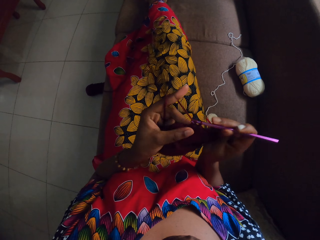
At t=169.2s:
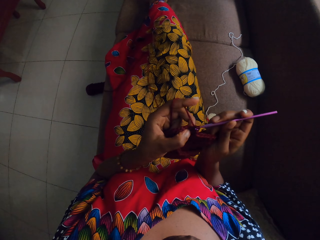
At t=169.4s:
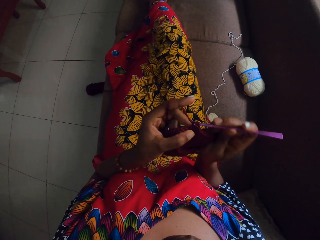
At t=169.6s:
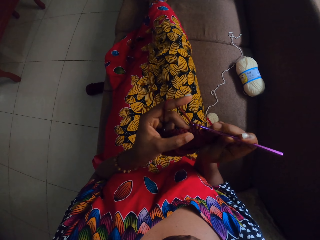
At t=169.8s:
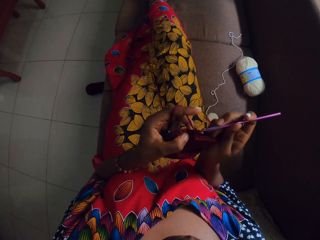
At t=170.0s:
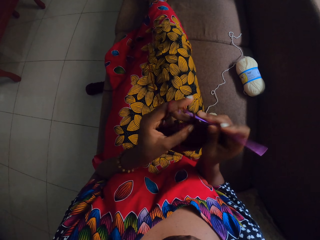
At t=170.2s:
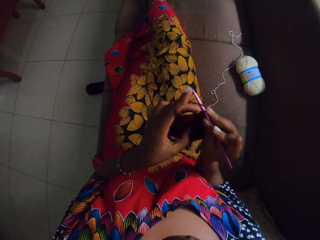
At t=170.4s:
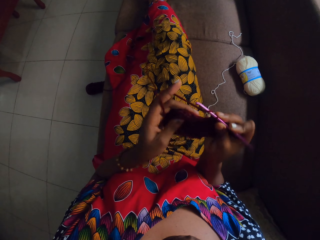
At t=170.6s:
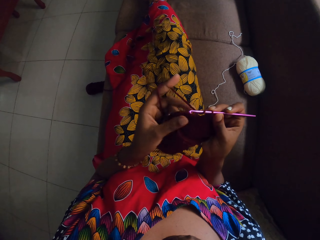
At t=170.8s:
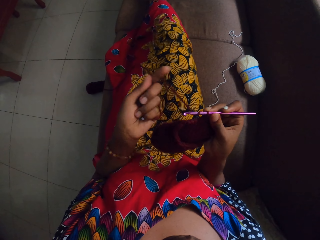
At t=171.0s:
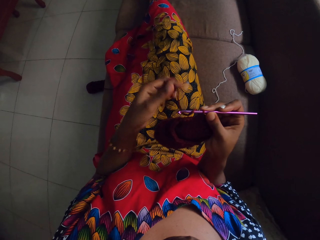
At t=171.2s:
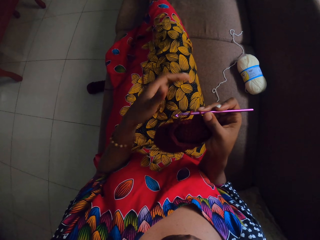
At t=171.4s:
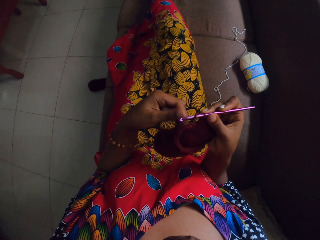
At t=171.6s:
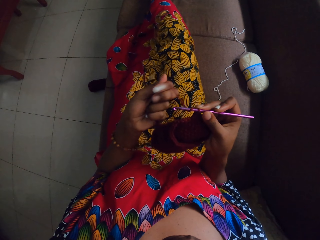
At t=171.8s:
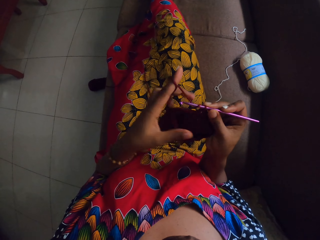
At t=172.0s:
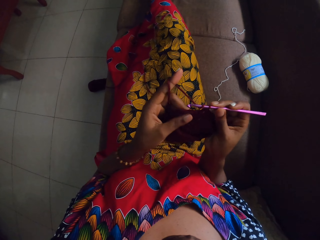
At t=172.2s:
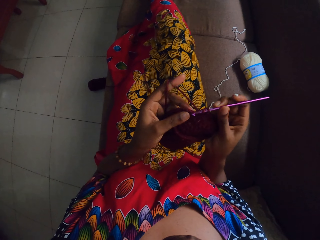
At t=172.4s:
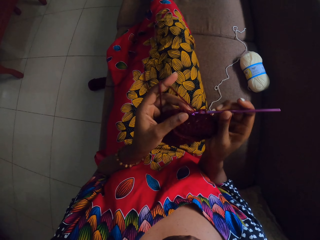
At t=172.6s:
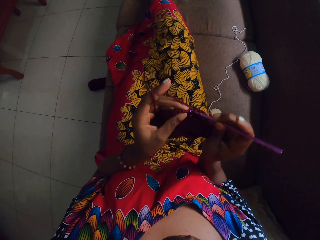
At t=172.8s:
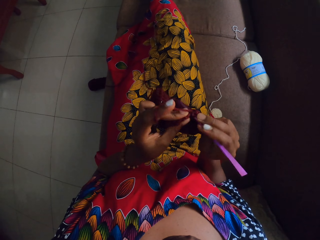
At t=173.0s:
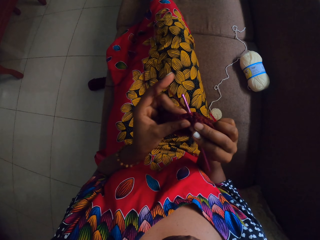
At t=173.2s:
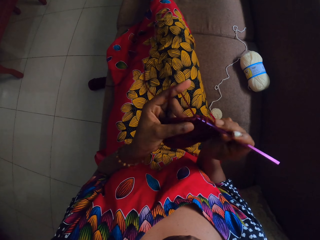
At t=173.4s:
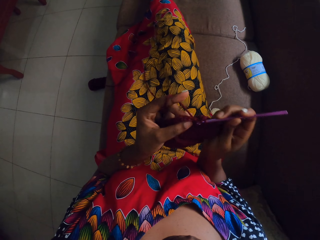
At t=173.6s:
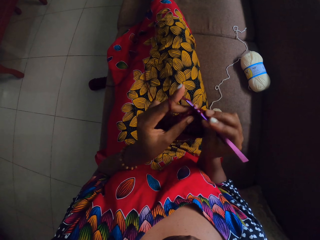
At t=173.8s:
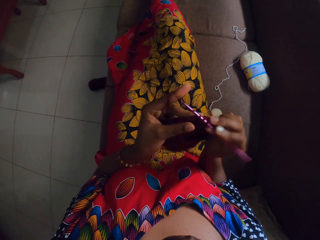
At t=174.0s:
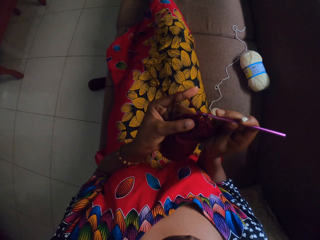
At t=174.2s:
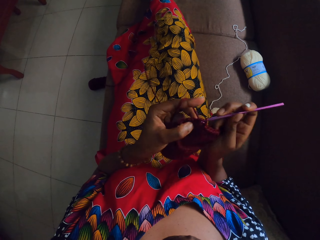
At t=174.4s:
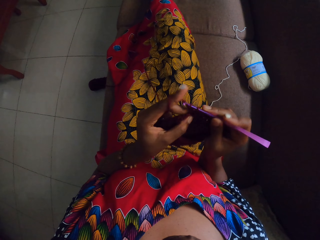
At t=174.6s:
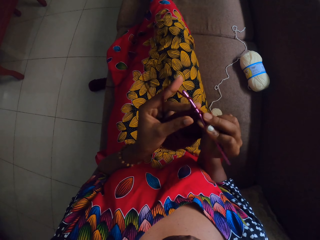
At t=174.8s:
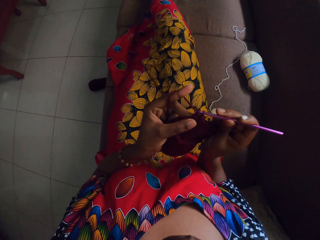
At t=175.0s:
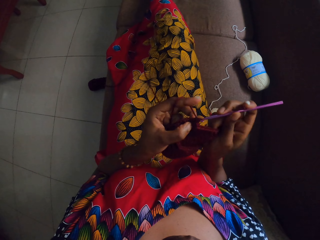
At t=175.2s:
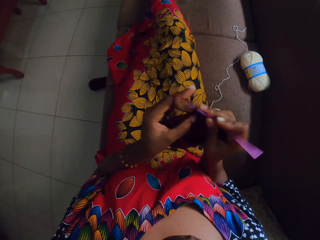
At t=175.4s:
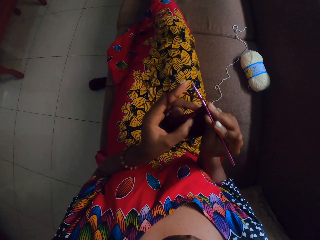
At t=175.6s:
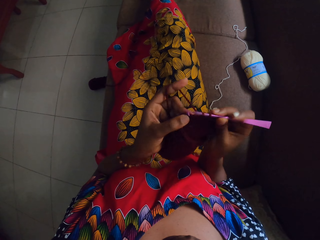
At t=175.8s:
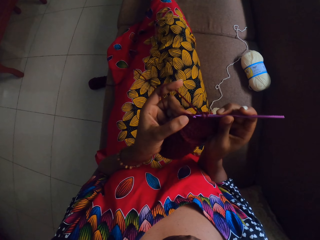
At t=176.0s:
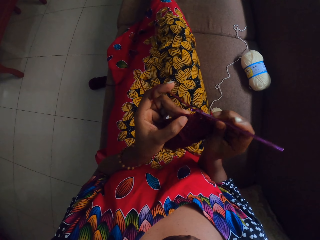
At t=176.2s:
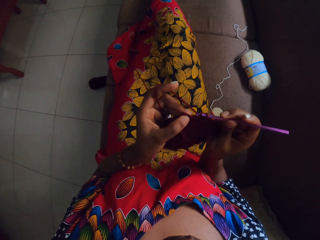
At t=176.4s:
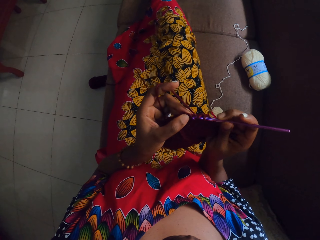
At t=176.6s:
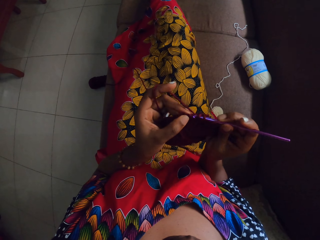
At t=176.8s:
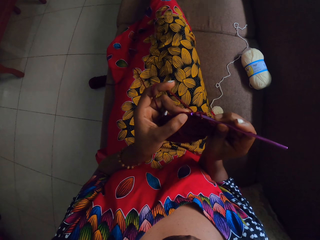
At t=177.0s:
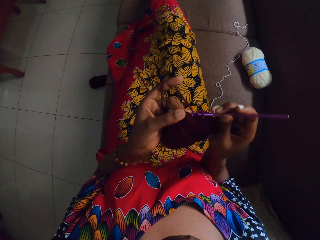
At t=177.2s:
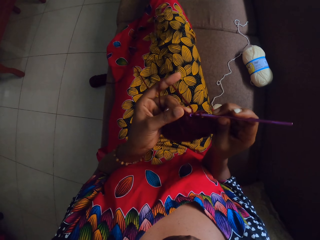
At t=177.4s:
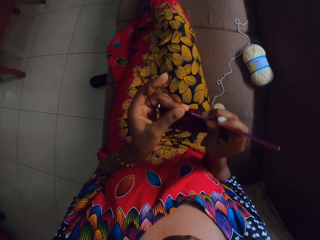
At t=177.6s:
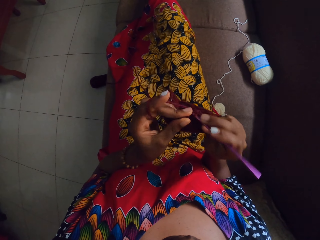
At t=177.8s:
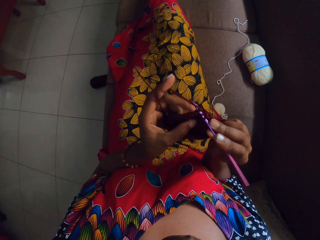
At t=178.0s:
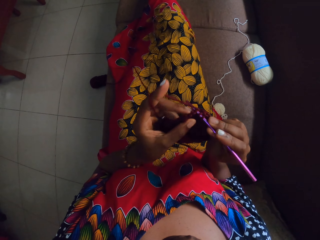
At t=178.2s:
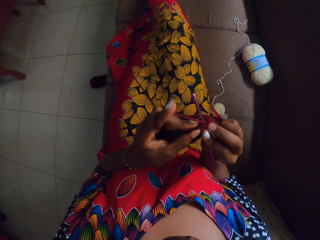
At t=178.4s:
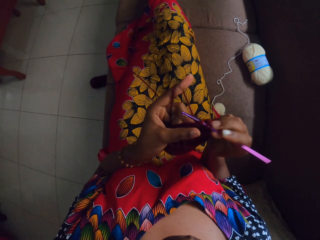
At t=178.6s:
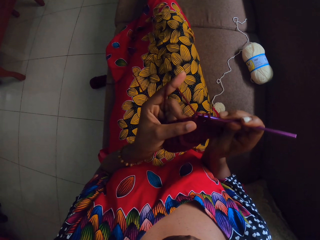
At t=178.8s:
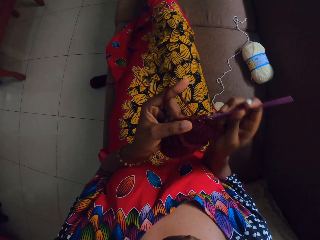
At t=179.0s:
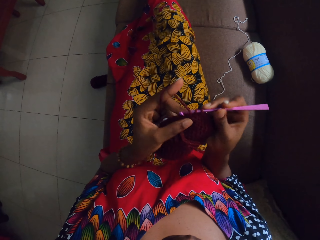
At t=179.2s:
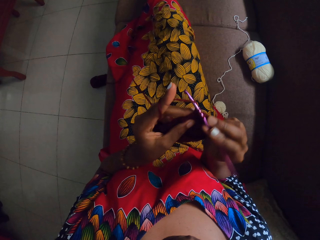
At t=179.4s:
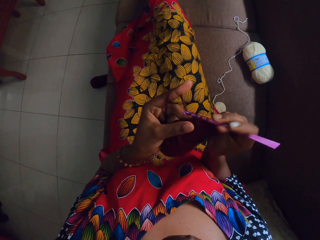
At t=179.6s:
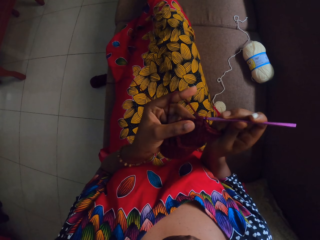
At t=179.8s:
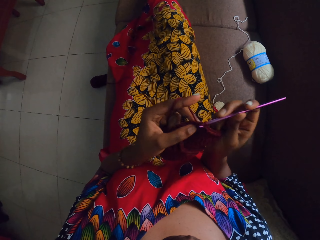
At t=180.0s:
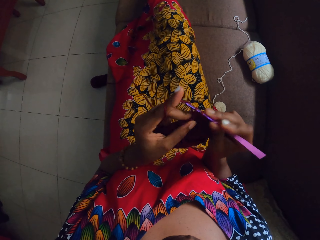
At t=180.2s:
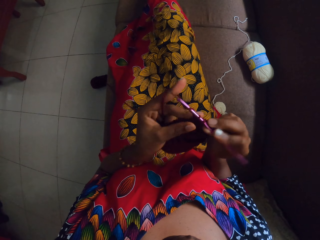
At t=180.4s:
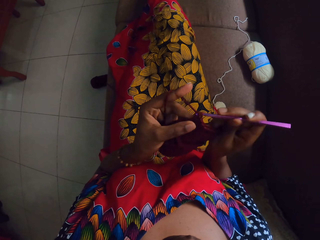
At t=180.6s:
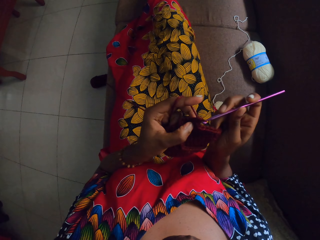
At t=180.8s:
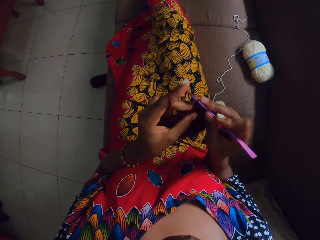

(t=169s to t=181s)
The camera wearer untangles the yarn with her left hand. She crochets the yarn with the crochet hook in her right hand.

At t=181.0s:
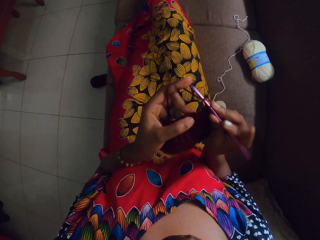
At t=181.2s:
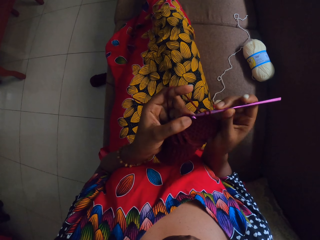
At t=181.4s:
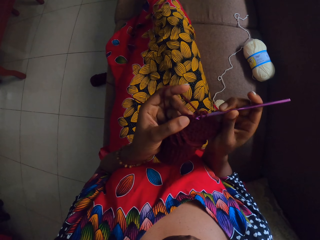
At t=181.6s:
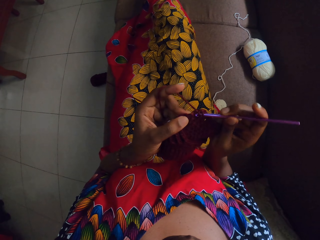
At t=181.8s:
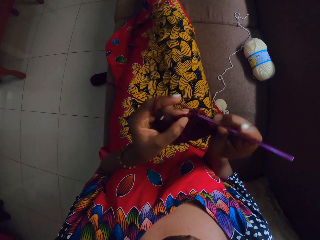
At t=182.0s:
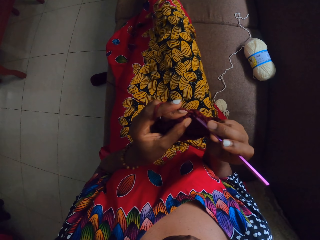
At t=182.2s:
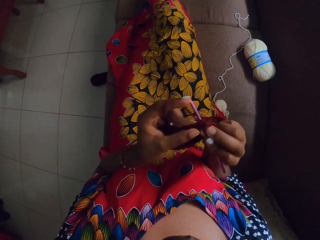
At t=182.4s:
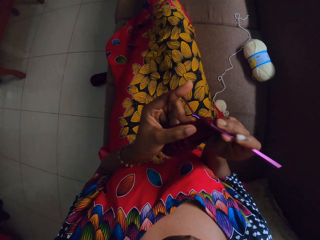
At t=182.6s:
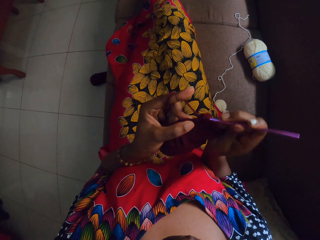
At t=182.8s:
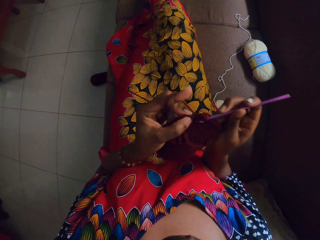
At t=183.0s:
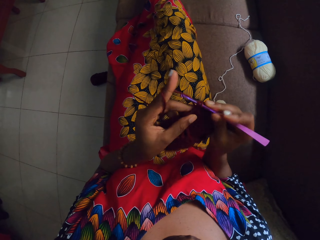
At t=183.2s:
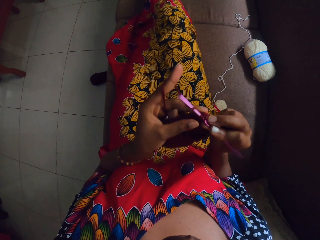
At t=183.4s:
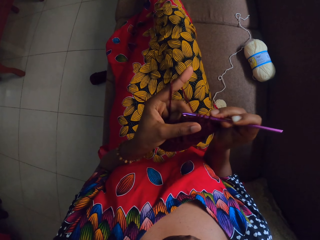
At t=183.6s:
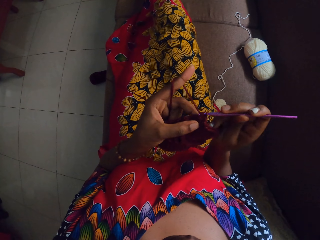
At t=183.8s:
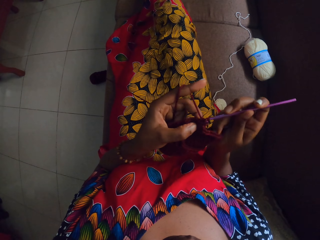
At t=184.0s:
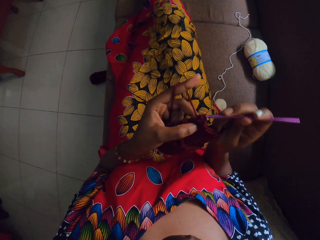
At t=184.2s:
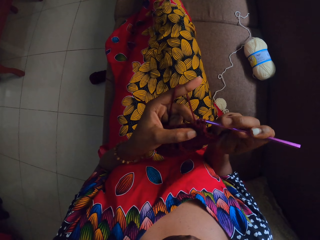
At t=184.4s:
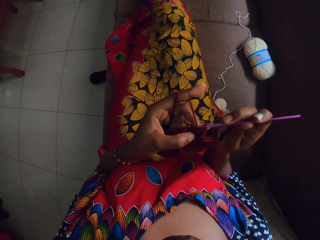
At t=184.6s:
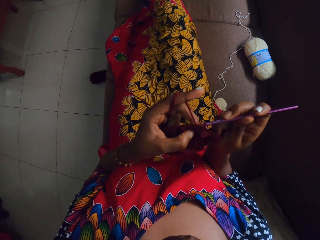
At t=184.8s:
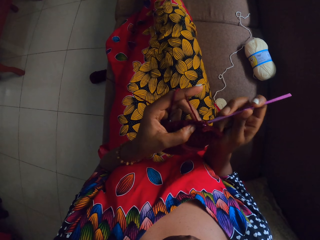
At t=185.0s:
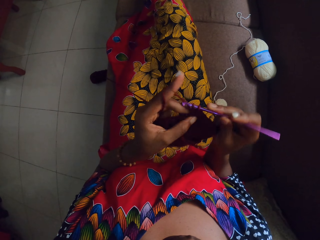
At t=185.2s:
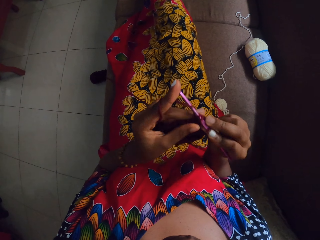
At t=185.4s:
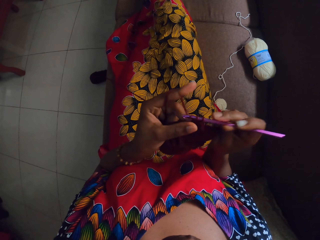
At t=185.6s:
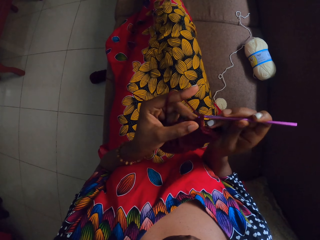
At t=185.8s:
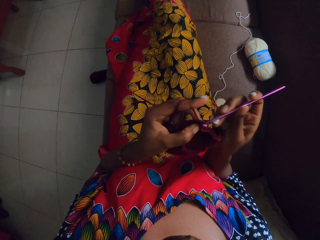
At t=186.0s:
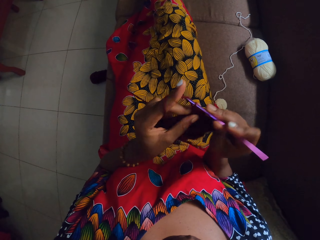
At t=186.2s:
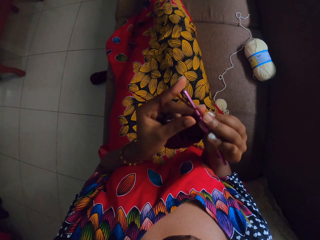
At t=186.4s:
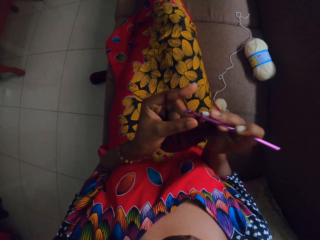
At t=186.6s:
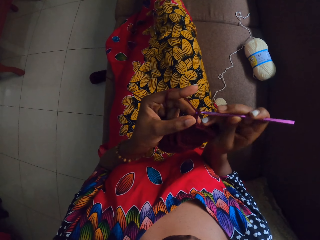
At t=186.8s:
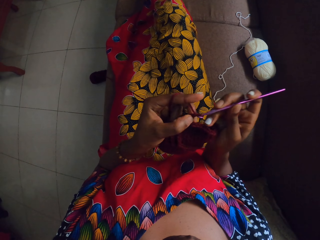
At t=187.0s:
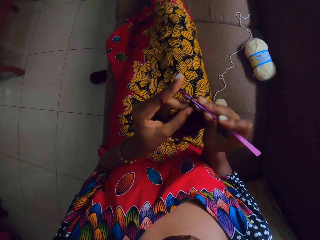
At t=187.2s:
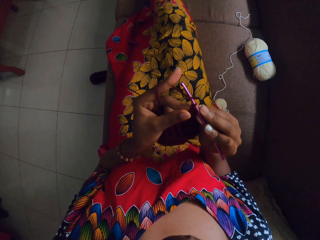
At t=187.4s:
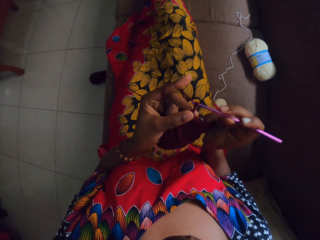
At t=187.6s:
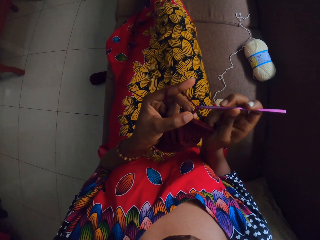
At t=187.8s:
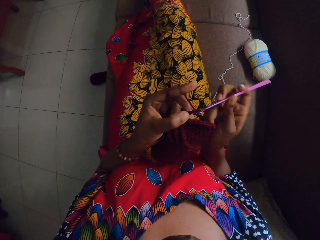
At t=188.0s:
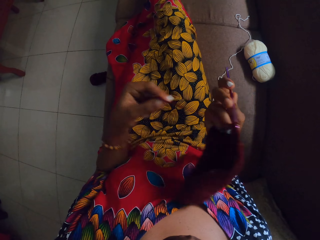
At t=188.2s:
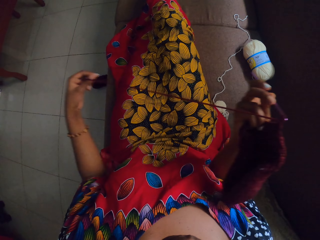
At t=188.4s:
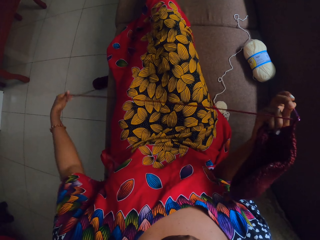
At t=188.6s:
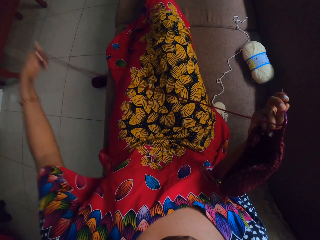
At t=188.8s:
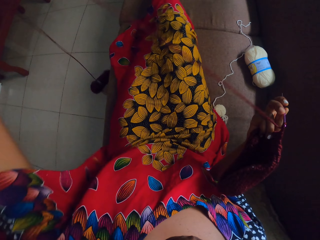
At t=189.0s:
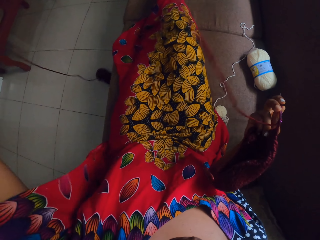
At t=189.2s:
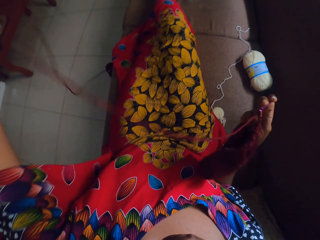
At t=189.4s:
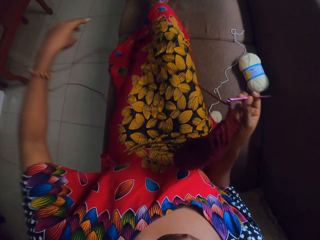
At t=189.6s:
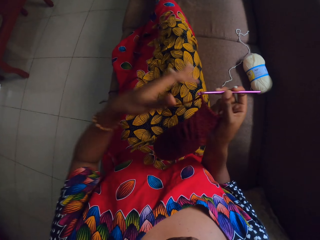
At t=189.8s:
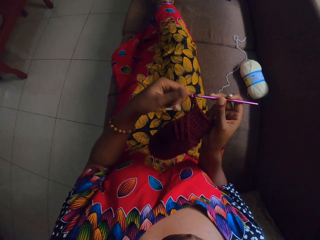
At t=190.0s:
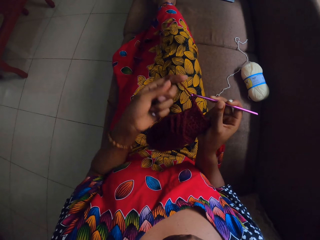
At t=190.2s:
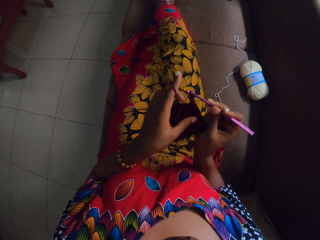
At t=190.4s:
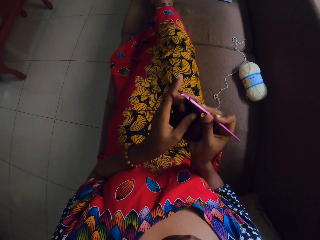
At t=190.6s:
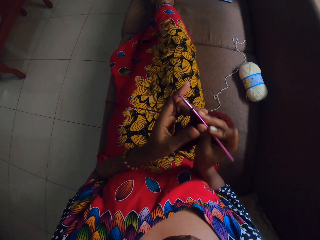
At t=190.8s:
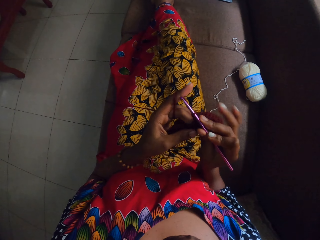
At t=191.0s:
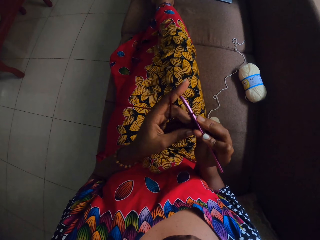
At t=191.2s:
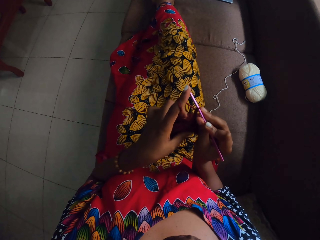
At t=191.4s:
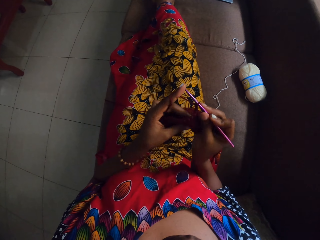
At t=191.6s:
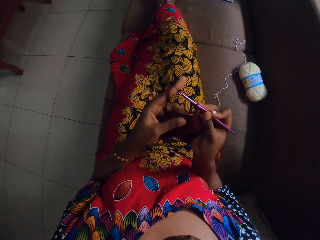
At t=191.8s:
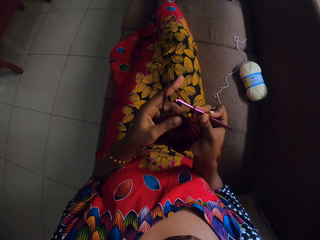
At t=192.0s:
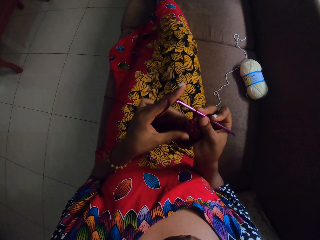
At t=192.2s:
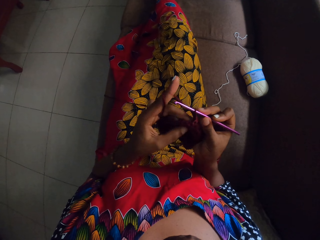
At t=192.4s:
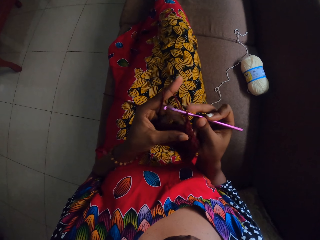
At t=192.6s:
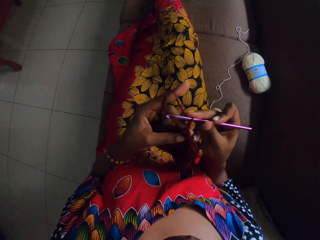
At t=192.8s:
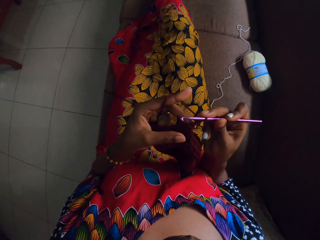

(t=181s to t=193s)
The camera wearer stretches the yarn with her left hand. She lifts up the thread. She presses the craft with her left hand.
